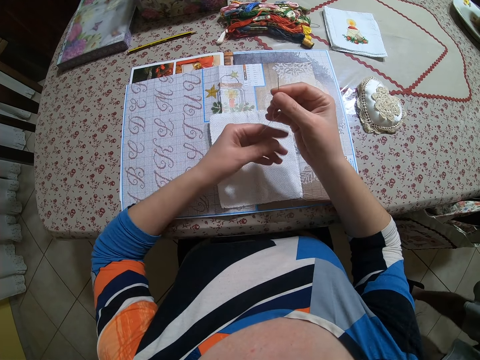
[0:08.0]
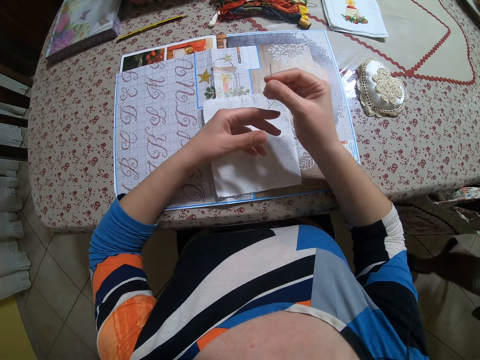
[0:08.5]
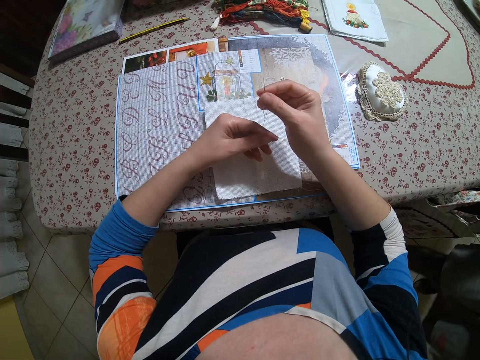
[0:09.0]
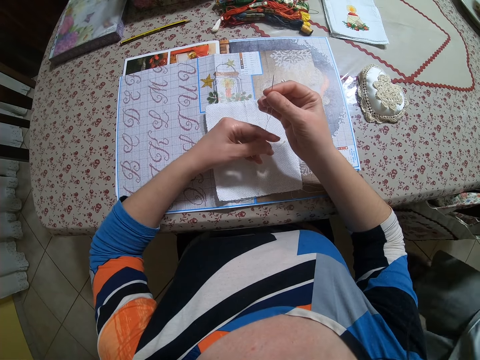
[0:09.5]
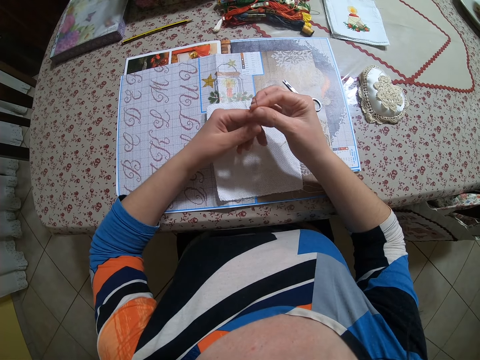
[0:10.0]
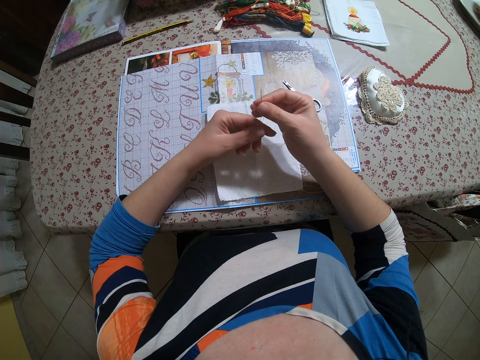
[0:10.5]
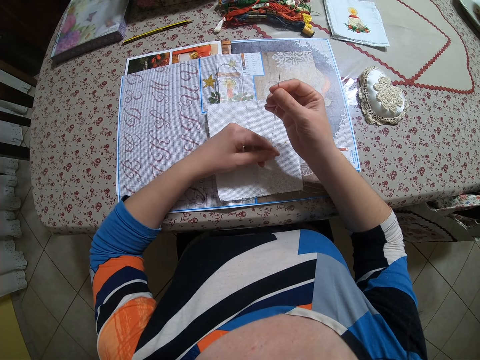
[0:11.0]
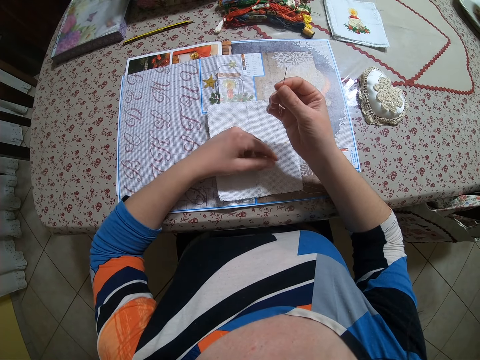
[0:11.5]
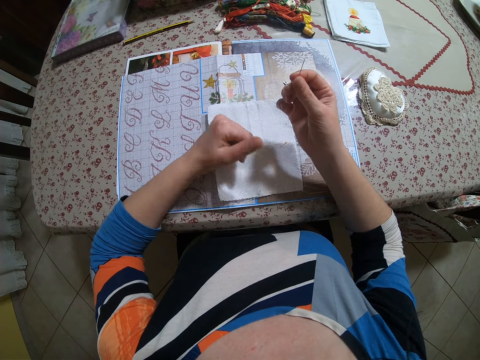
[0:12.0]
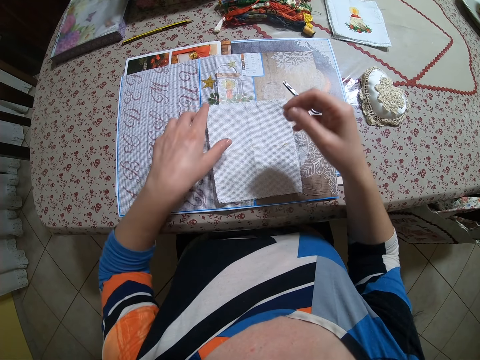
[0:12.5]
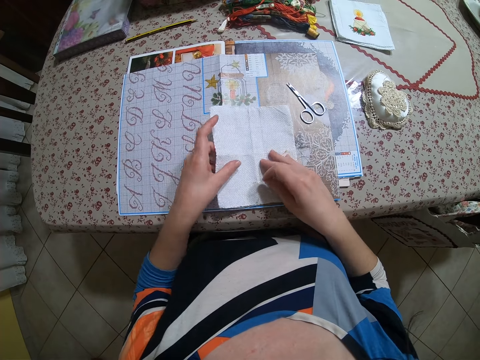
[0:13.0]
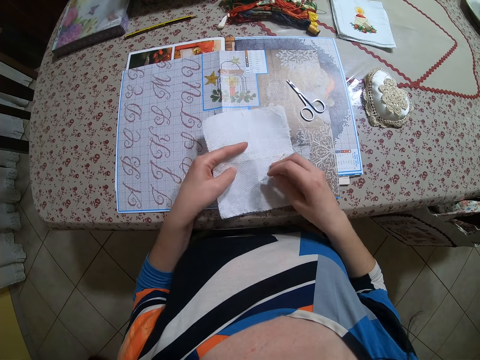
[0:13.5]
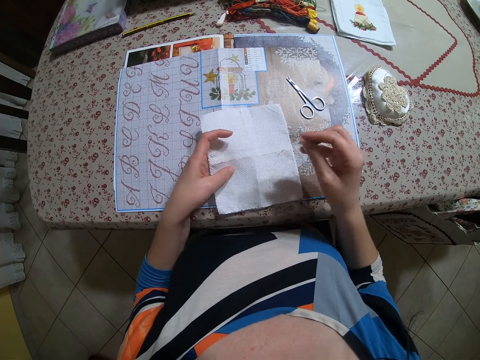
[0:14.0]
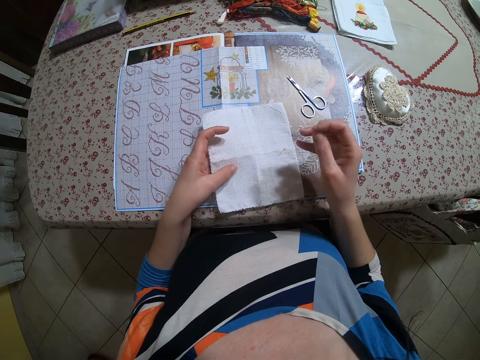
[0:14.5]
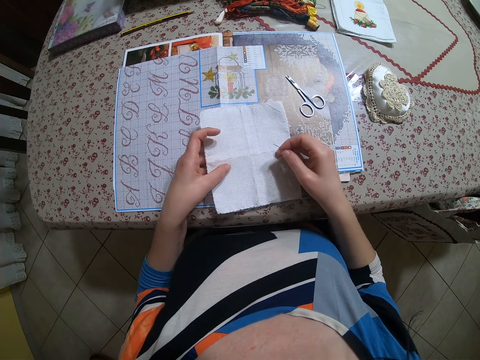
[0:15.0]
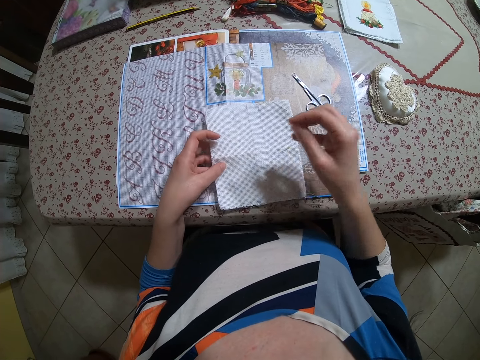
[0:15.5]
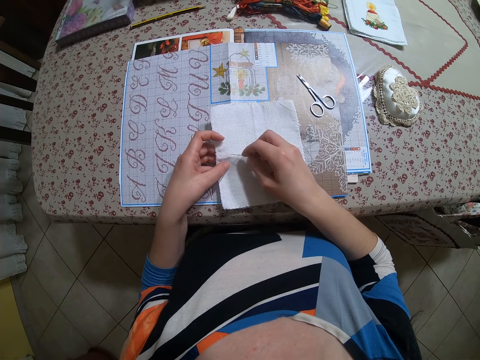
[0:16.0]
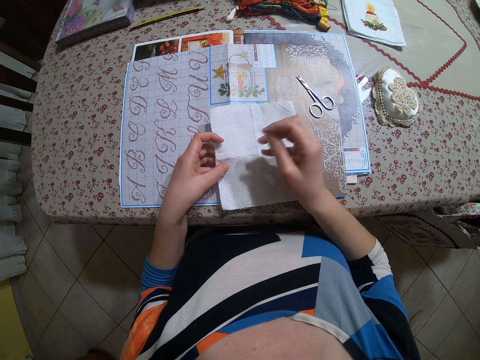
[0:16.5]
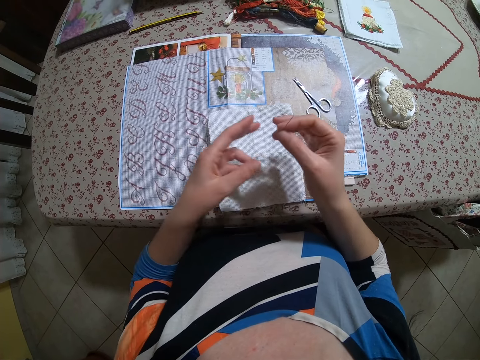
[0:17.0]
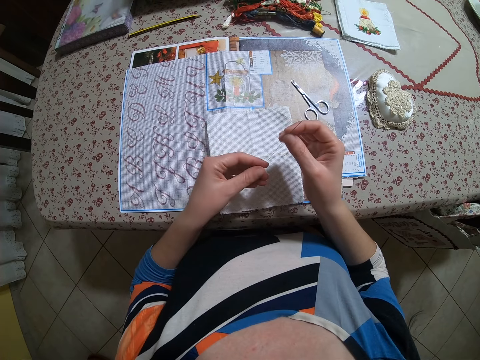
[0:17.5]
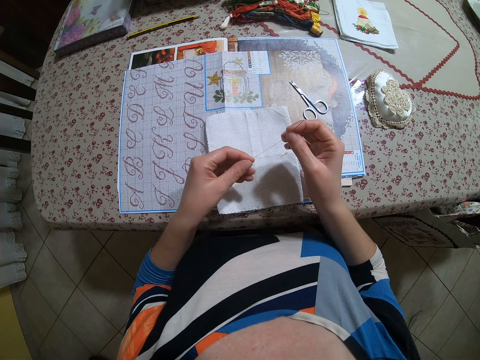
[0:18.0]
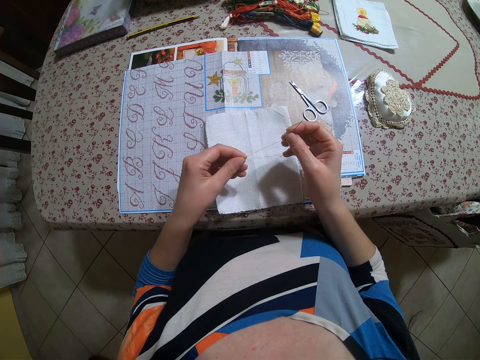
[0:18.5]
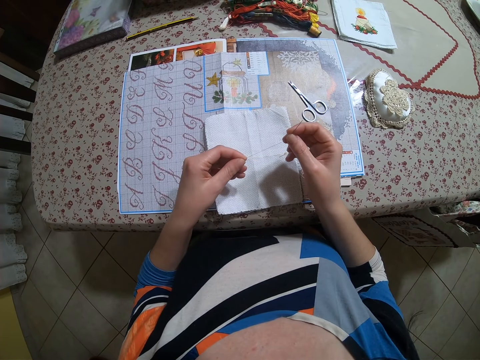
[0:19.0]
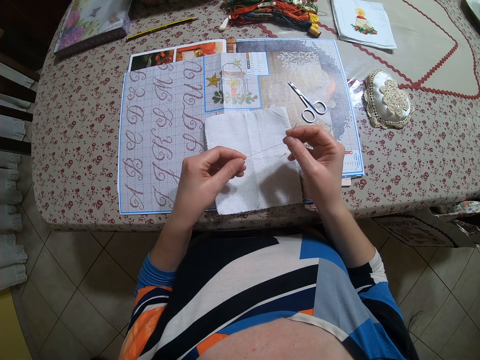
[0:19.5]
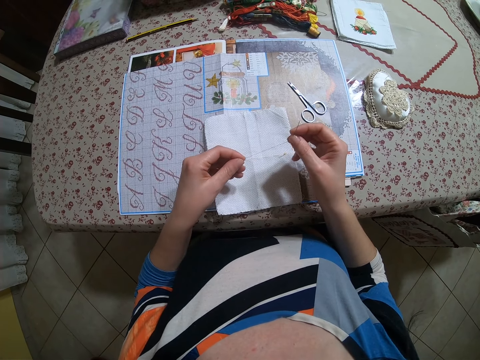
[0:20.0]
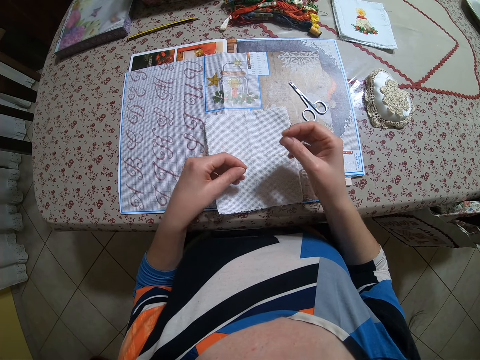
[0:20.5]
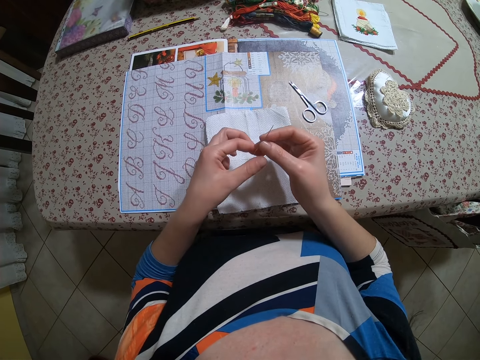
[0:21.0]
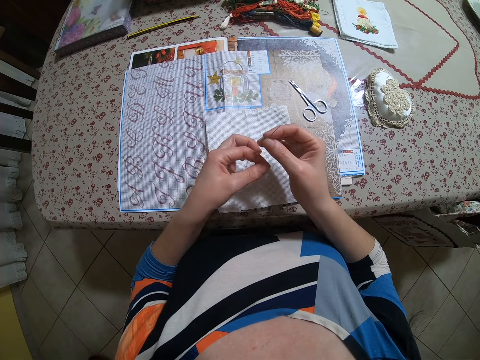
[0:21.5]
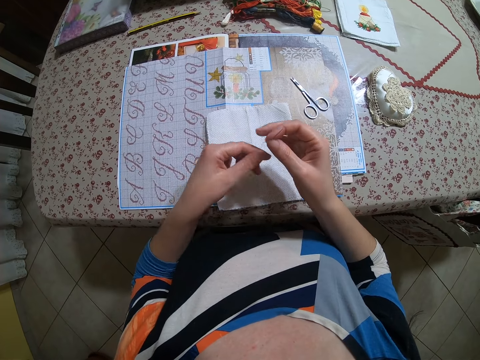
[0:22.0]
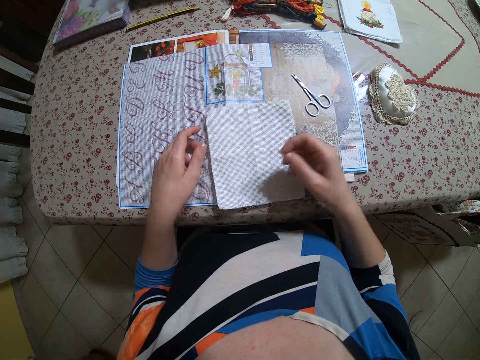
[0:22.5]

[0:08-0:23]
The camera wearer holds the needle and thread with both hands. She lifts the piece of cloth from a table with her left hand. She drops the piece of cloth on the table with her left hand. She holds the needle and thread with both hands. She holds the piece of cloth with her left hand.

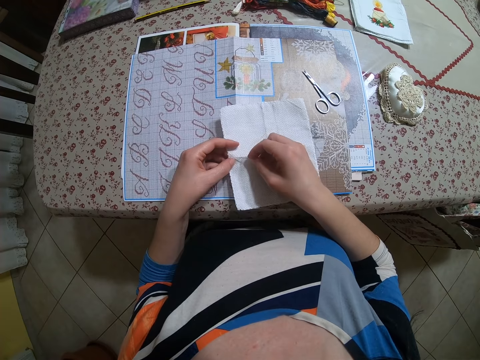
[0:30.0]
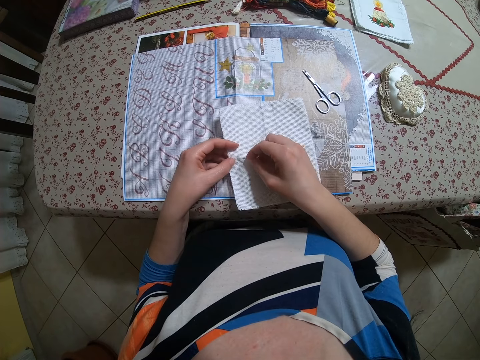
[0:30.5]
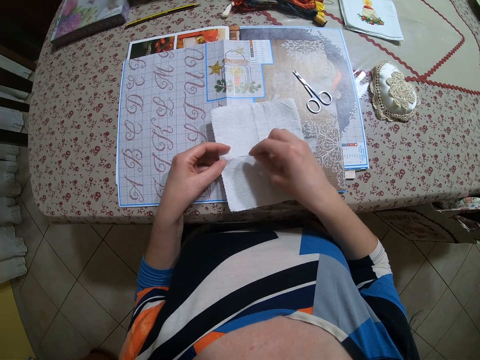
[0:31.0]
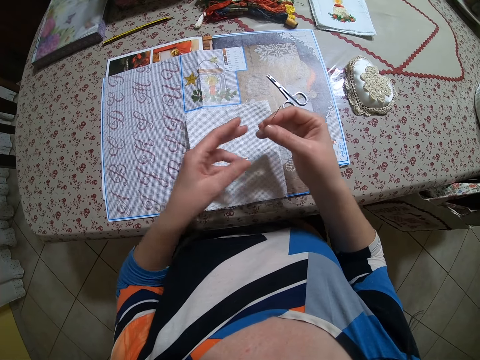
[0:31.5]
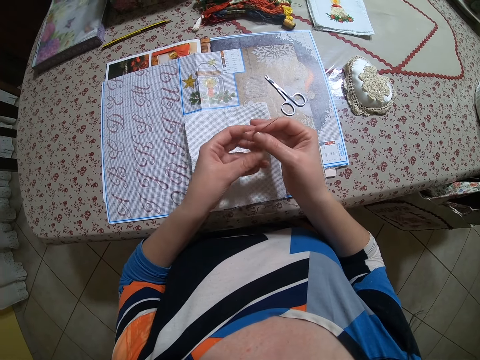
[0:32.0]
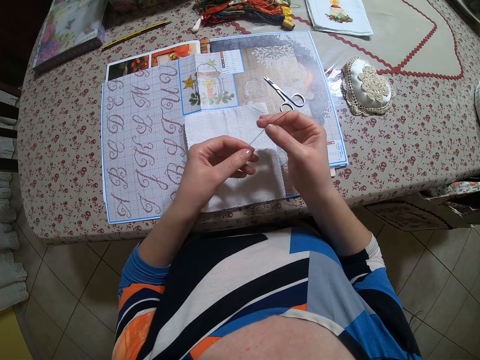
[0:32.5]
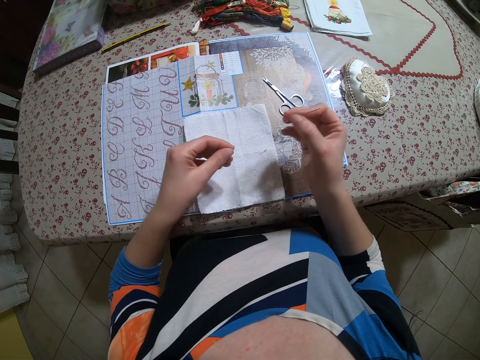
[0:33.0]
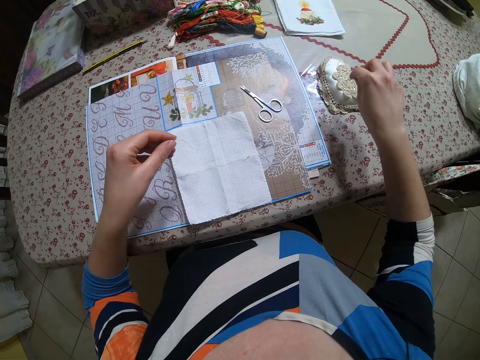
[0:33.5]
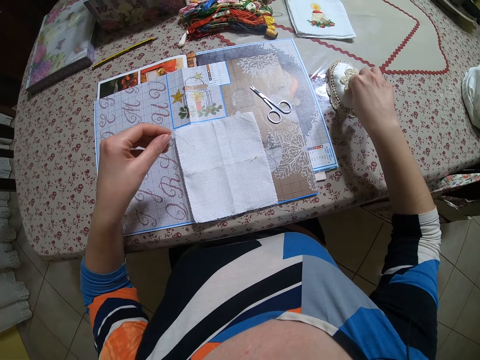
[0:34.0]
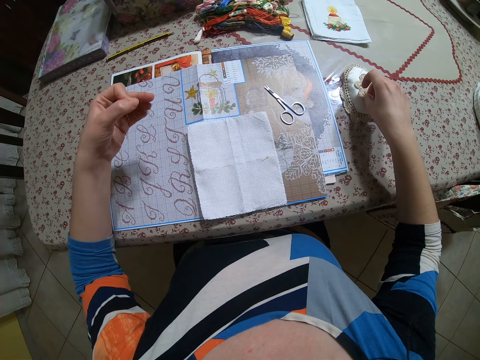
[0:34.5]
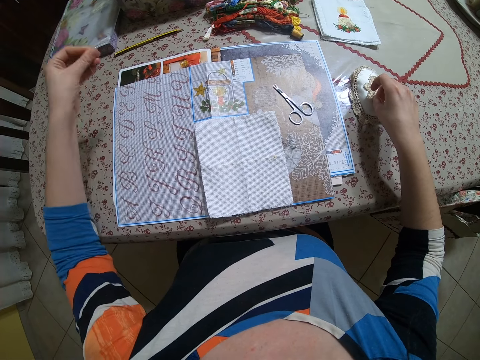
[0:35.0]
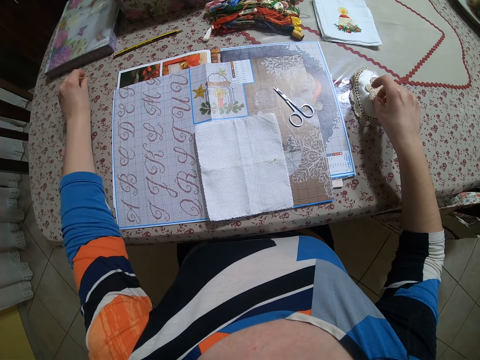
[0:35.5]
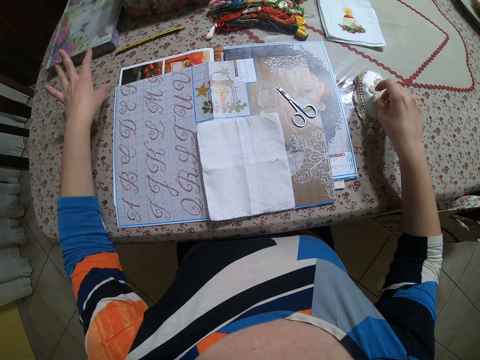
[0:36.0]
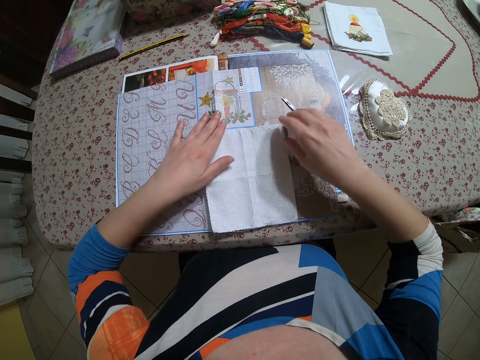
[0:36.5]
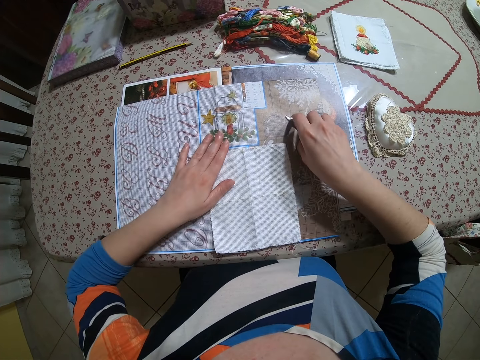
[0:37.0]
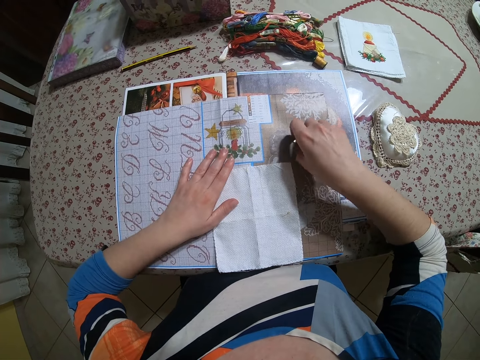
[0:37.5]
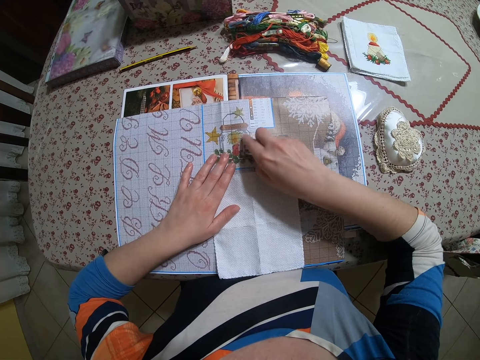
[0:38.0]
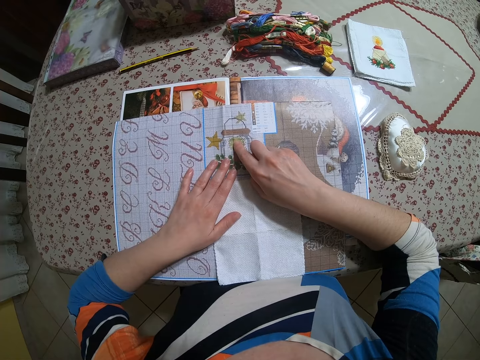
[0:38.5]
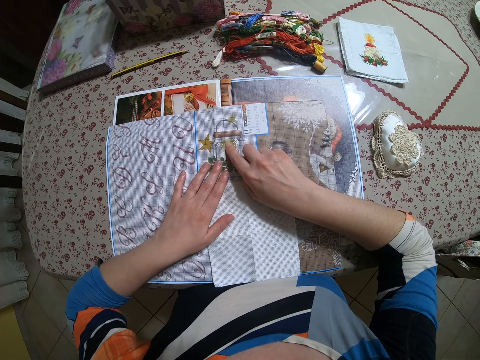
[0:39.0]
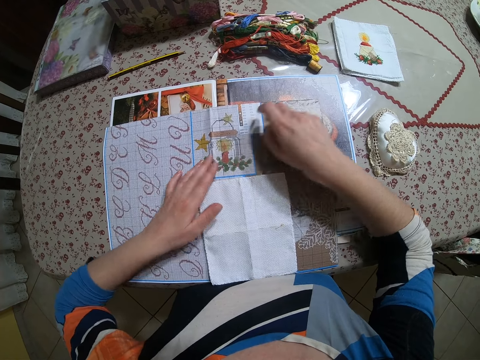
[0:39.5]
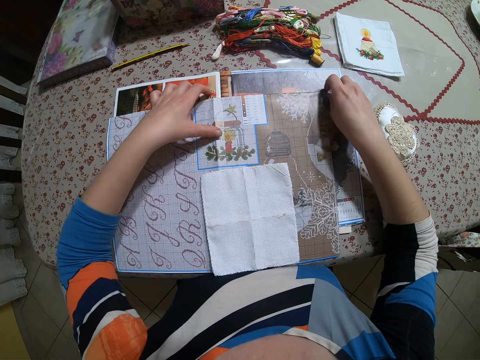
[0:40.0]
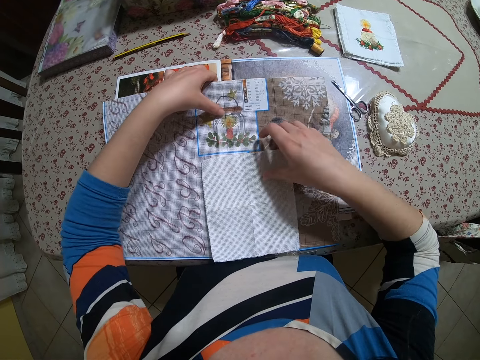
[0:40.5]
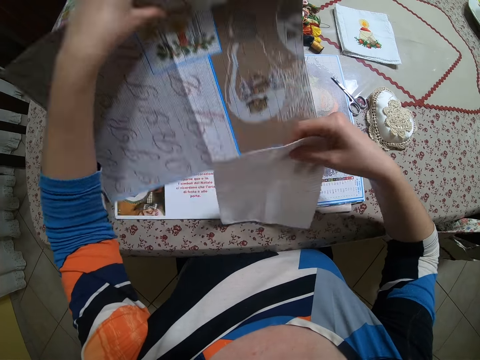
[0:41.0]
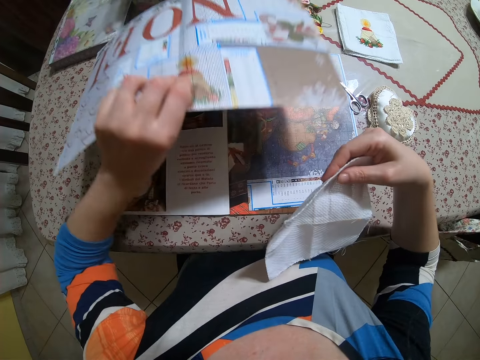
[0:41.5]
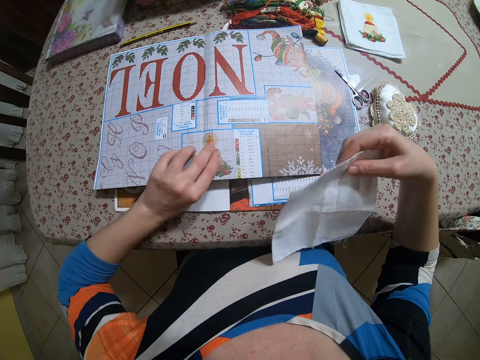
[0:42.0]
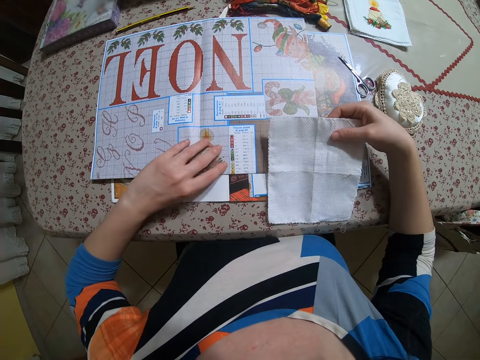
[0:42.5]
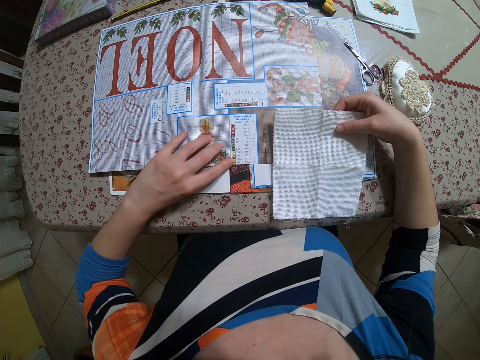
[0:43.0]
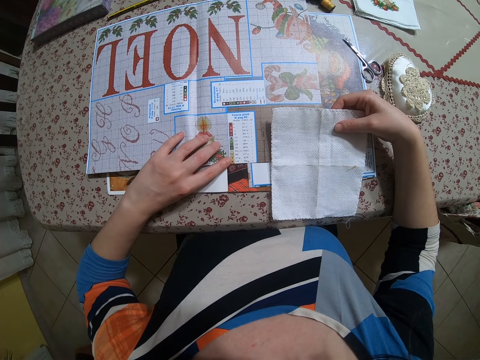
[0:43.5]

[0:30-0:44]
The camera wearer holds the needle and thread with both hands. She sticks the needle into a pin cushion with her right hand. She places the thread on the table with her left hand. She puts down the nail. She picks up a pair of scissors from the table with her right hand. She touches a table mat with her right hand. She lifts the table mat and the piece of cloth from the table with both hands. She turns over the table mat with her left hand. She places the table mat on the table with her left hand. She places the piece of cloth on the table with her right hand.
